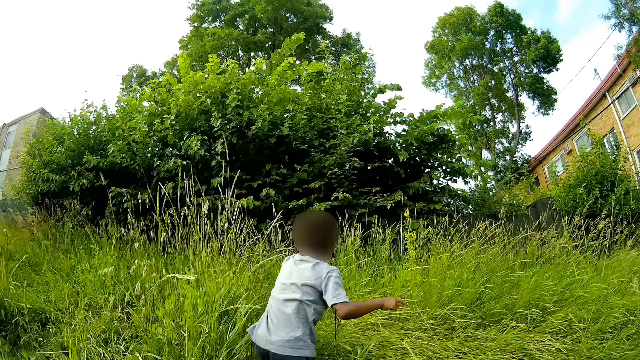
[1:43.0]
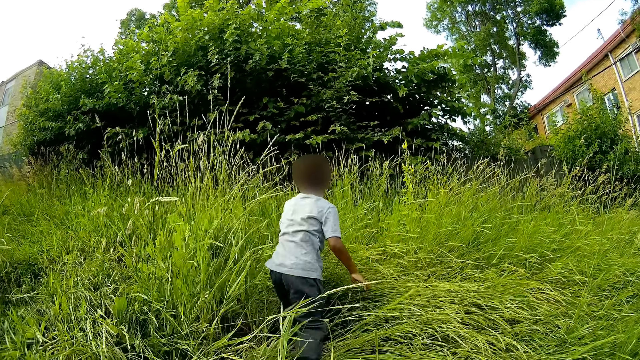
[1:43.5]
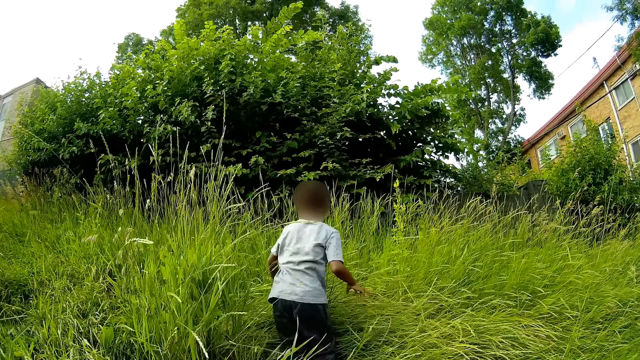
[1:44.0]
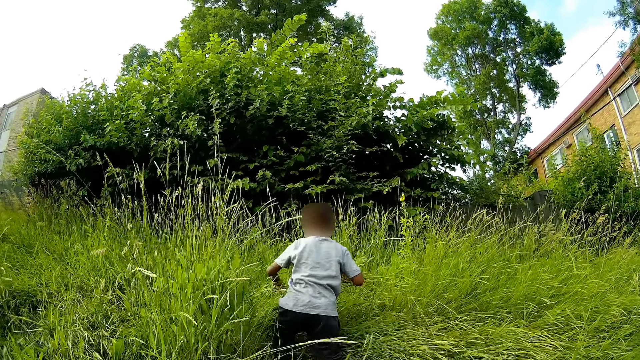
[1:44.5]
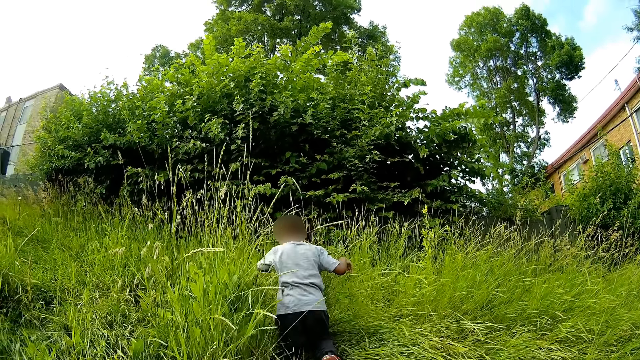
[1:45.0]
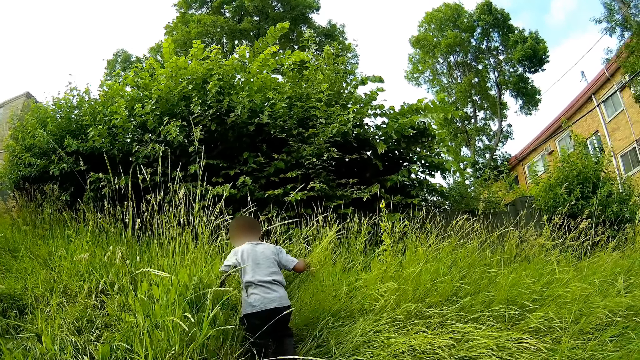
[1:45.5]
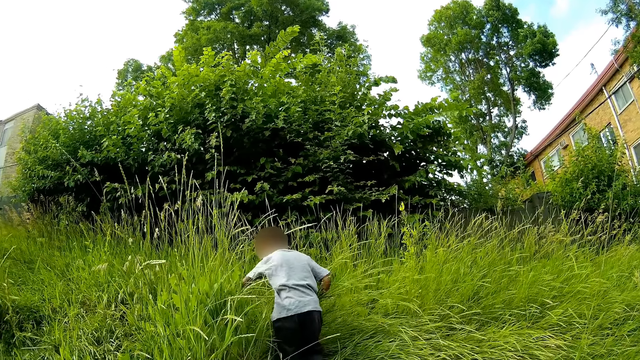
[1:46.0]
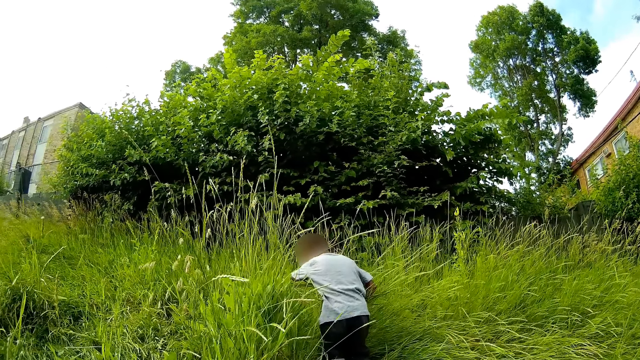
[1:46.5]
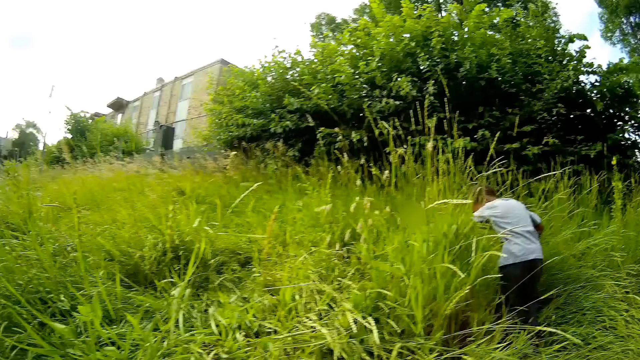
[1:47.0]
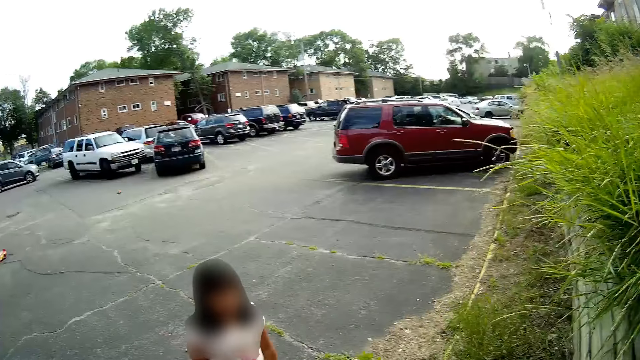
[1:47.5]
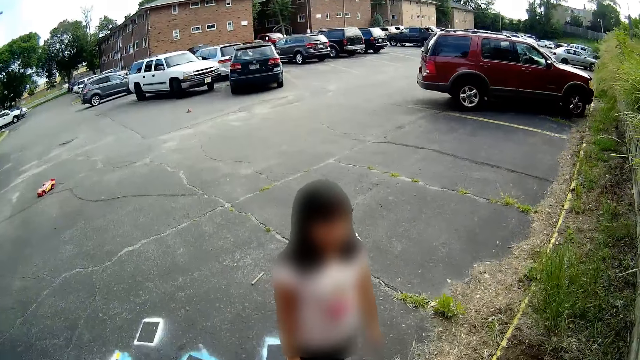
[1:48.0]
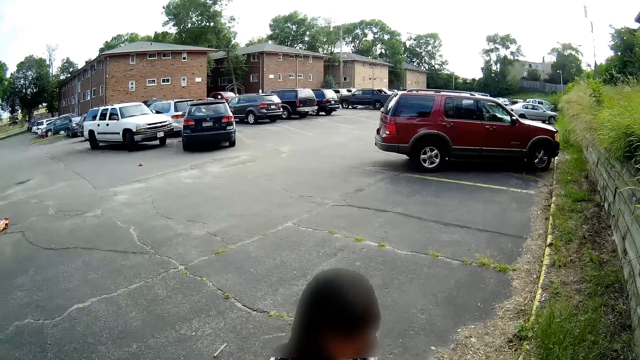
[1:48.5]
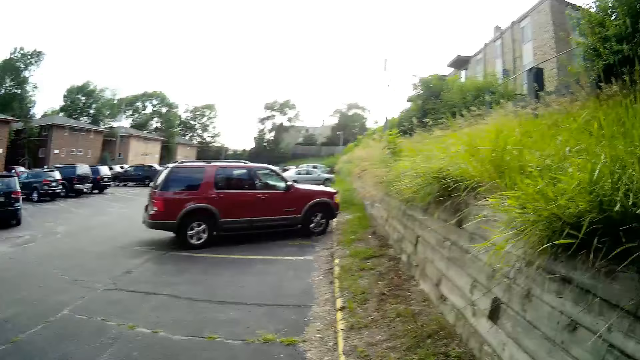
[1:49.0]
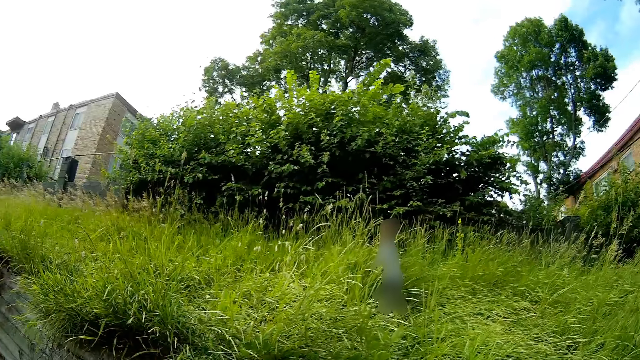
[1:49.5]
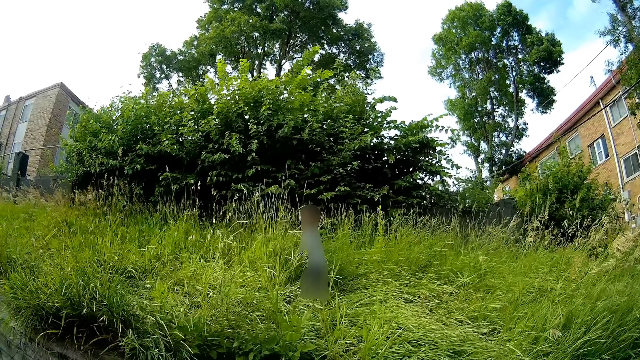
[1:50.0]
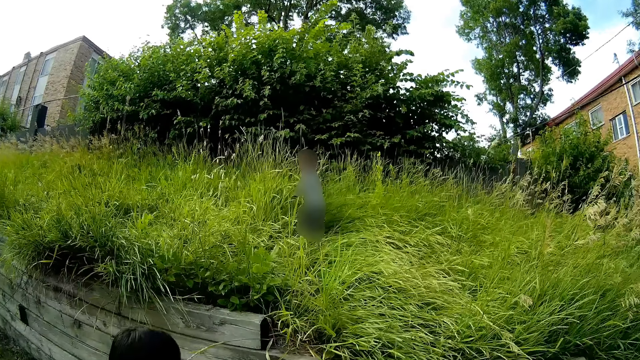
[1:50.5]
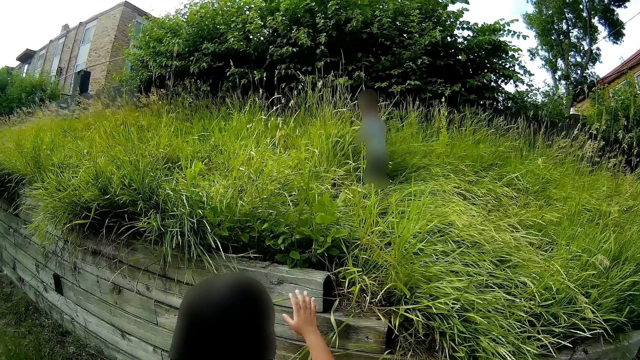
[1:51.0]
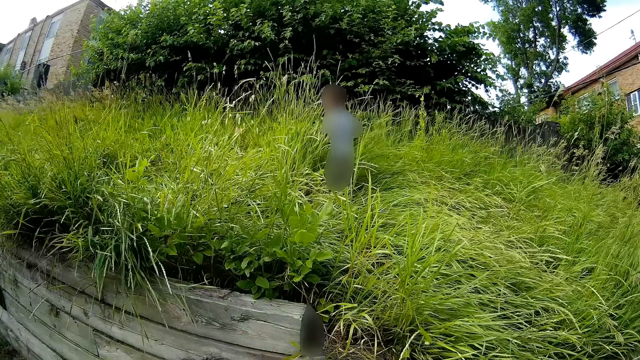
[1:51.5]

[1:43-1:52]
The camera wearer speaks to a boy. The boy looks for the ball. A girl converses with the camera wearer. The camera wearer turns around. They converse with the girl.

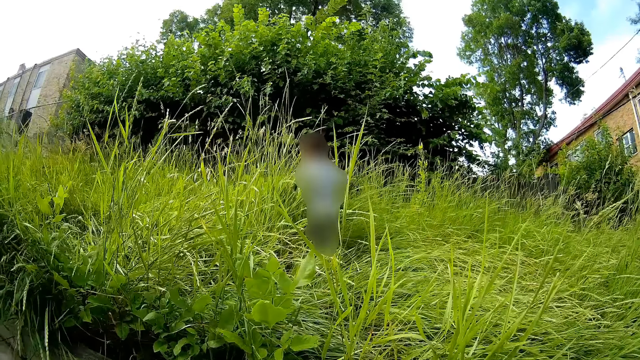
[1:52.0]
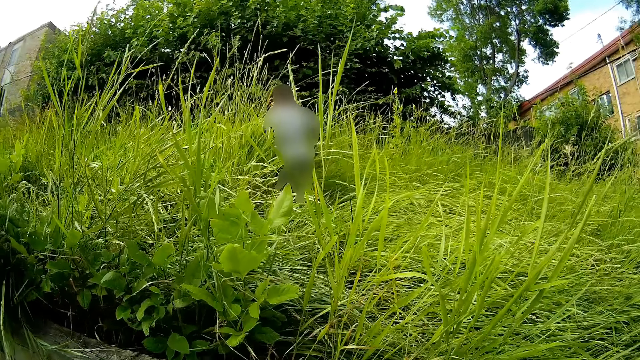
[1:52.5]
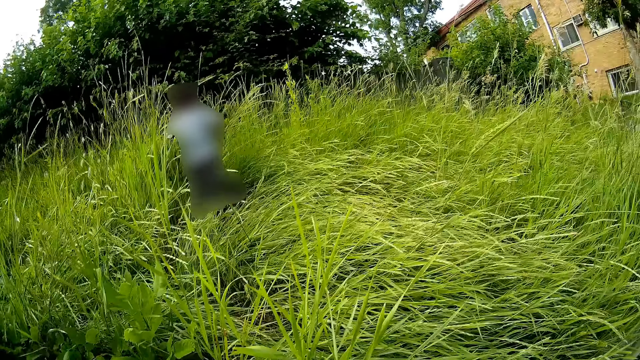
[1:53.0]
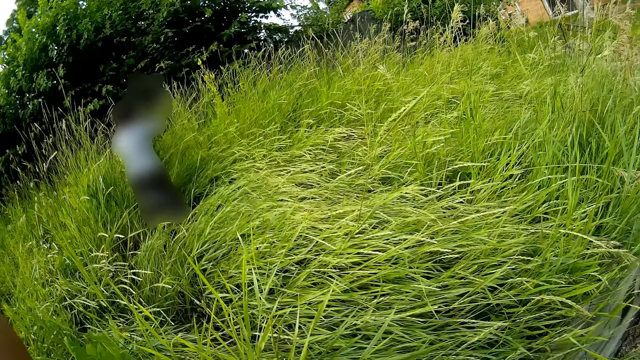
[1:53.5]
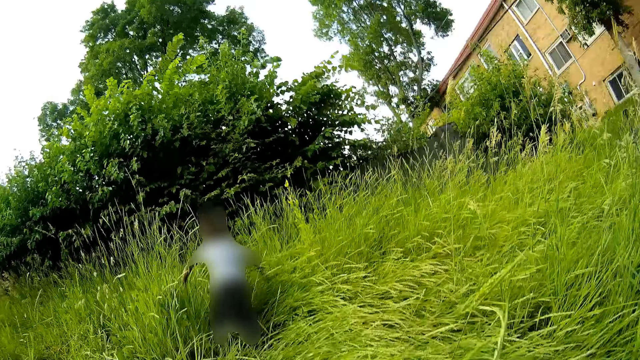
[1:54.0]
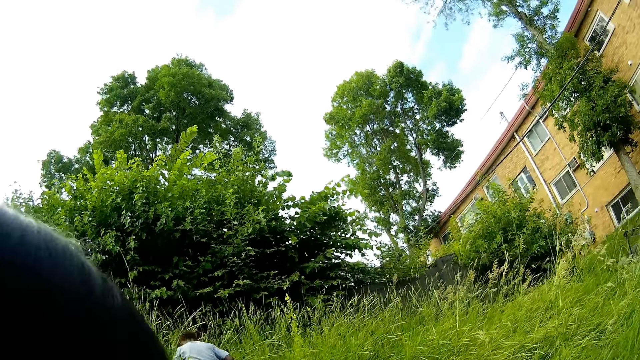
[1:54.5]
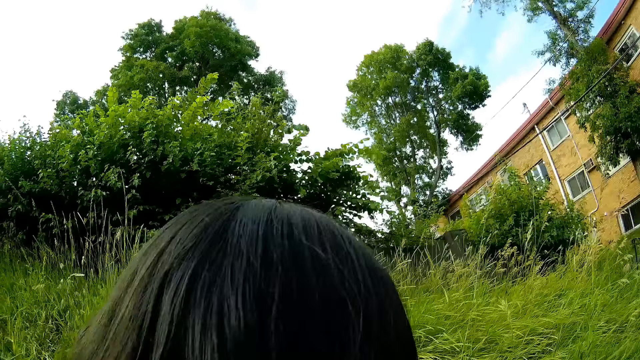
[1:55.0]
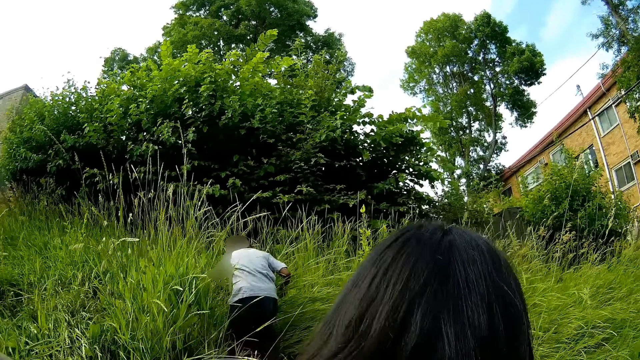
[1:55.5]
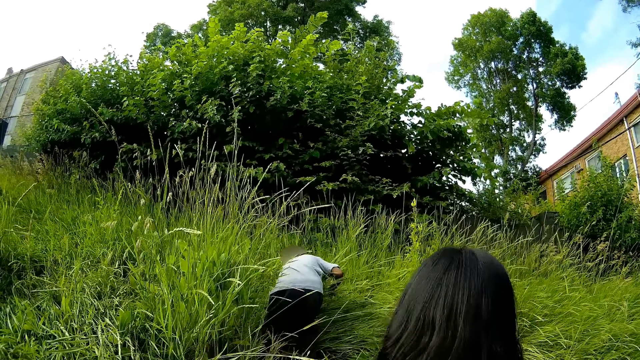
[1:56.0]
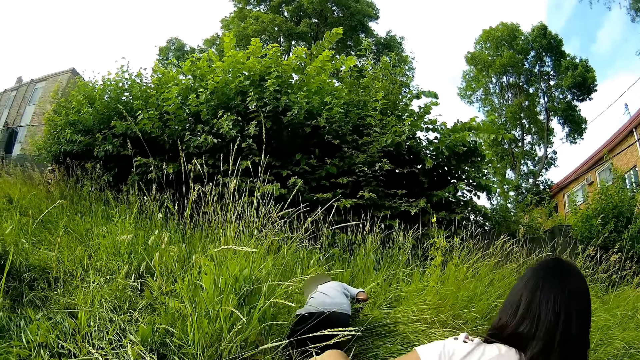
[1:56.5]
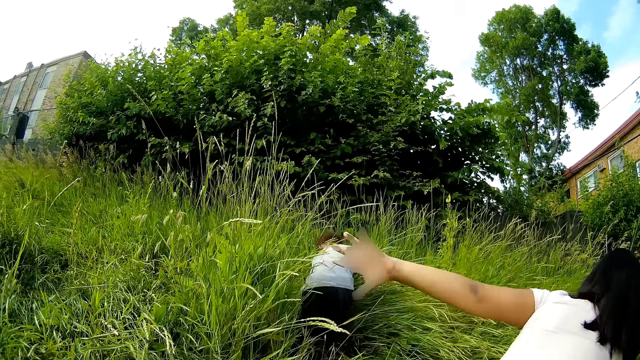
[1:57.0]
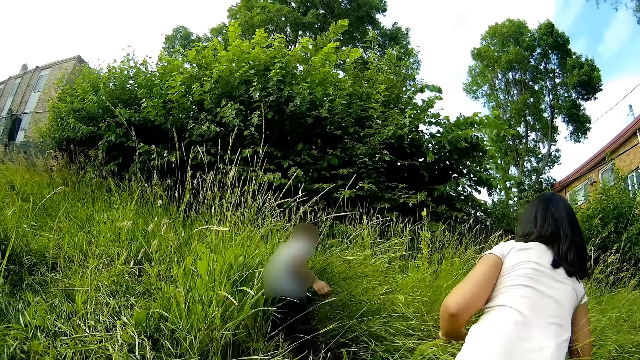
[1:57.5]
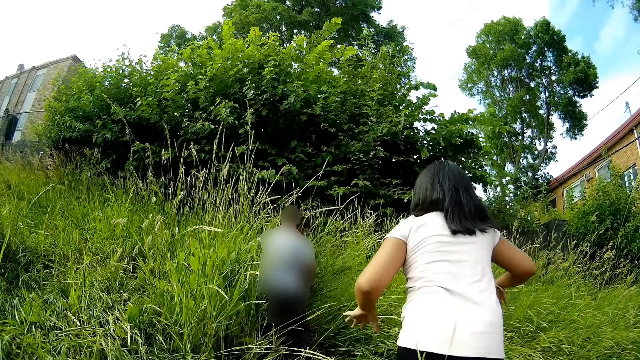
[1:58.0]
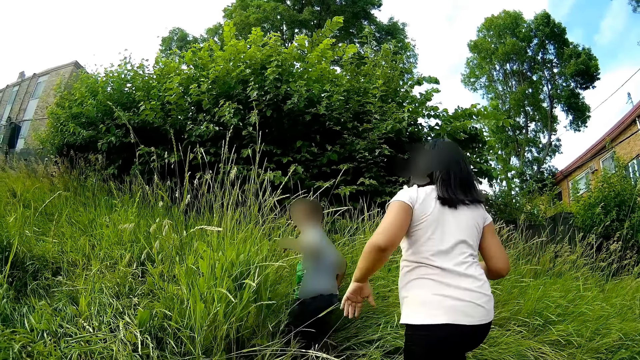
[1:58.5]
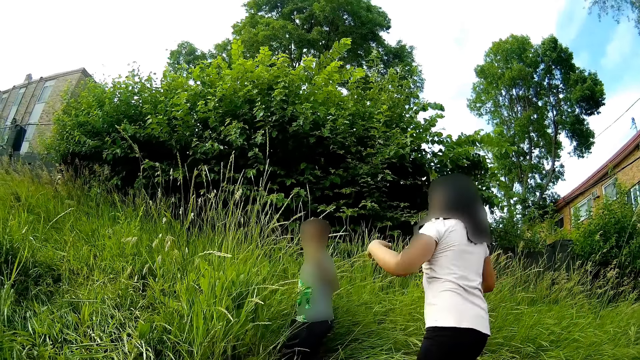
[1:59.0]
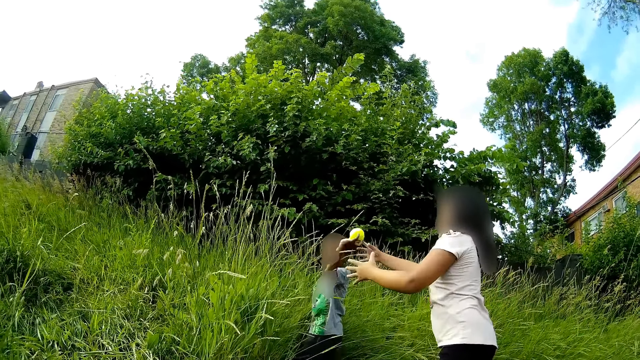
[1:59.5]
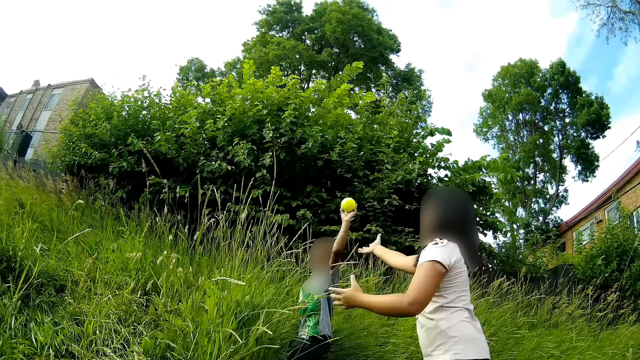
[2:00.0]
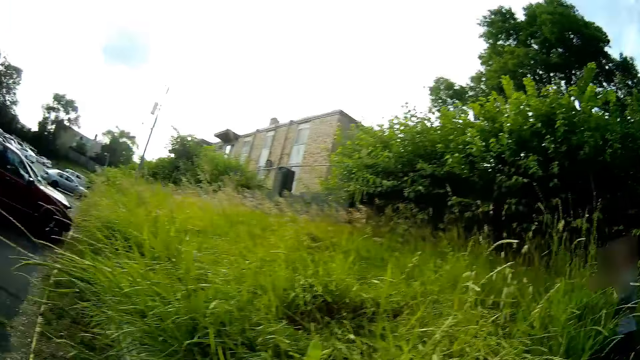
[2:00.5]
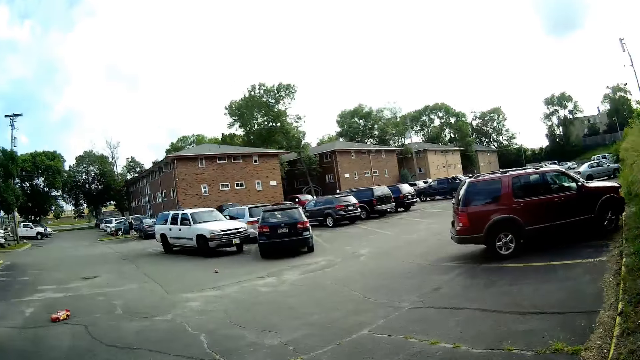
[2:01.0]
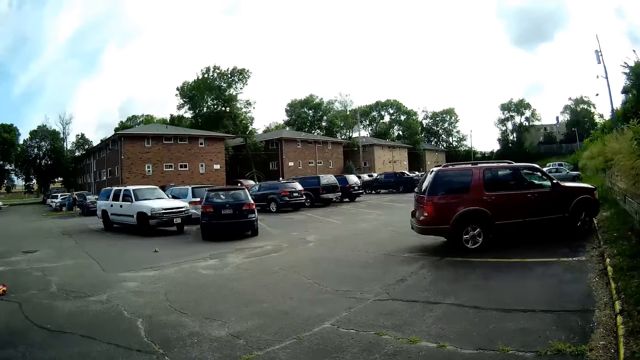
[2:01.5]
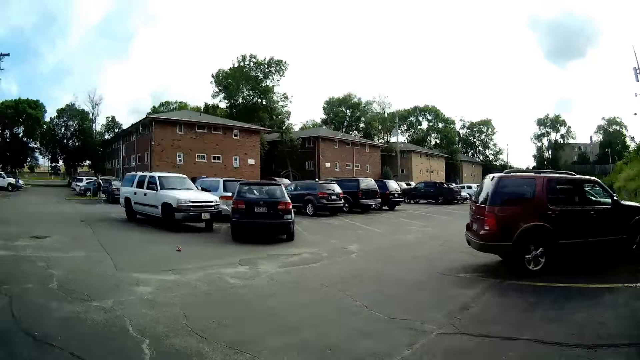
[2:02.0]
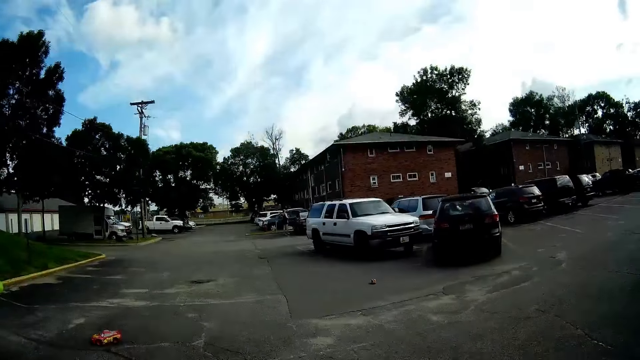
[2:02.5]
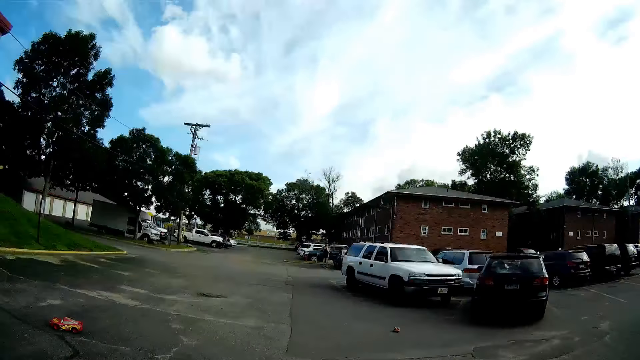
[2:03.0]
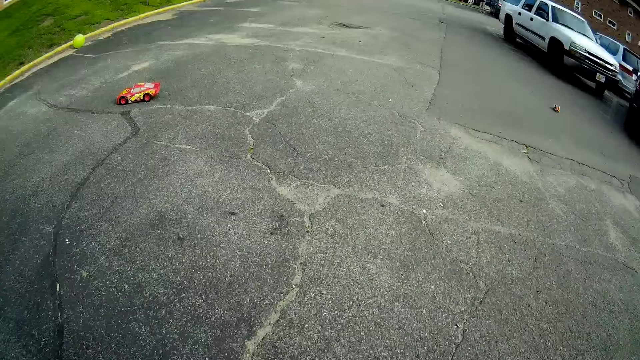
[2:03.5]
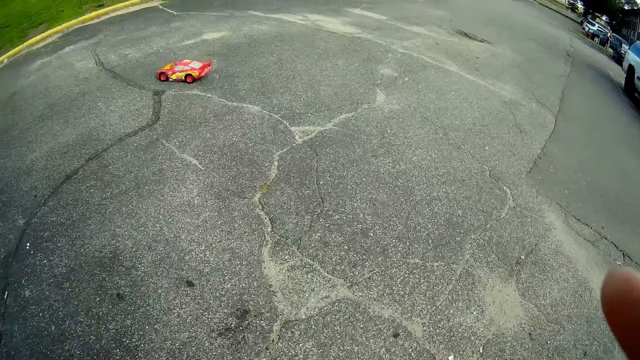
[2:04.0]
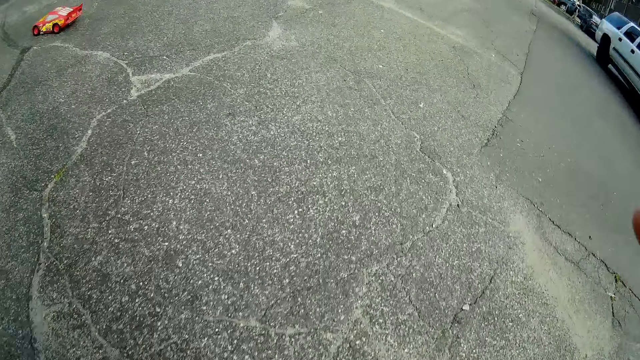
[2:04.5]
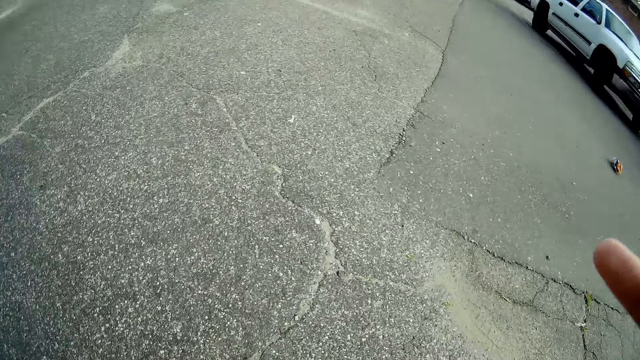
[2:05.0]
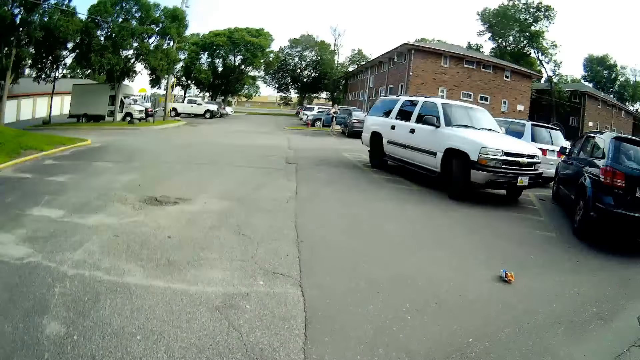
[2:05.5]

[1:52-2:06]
The camera wearer carries the girl with both hands into the busy area. They raise the girl onto the grass. Another girl walks through grasses. The first girl searches for the ball. The camera wearer converses with the first girl. The first girl picks up the tennis ball from the ground with her left hand and holds the ball. The other girl stretches both hands at the first girl. The first girl throws the tennis ball in her left hand. The camera wearer runs after the ball.
